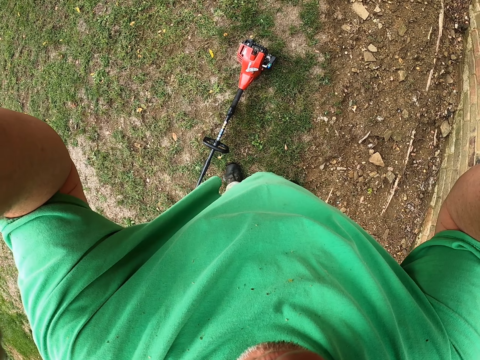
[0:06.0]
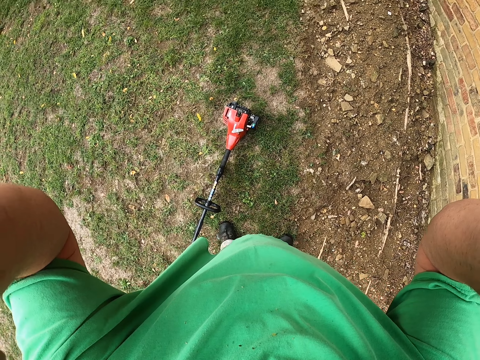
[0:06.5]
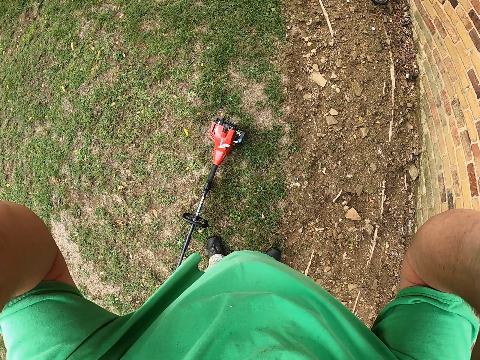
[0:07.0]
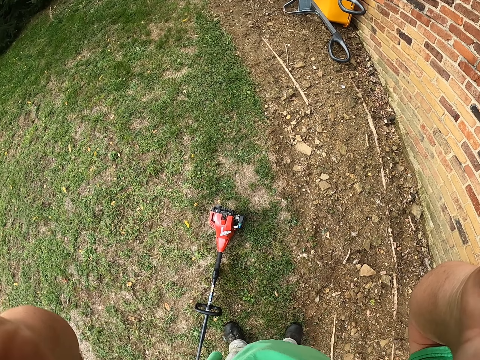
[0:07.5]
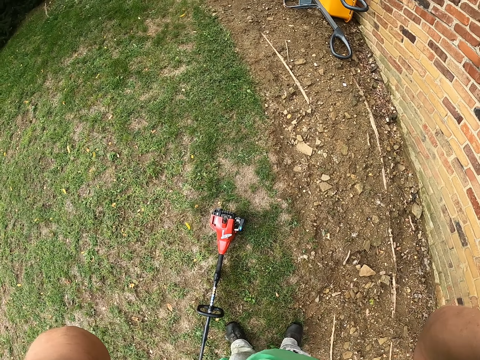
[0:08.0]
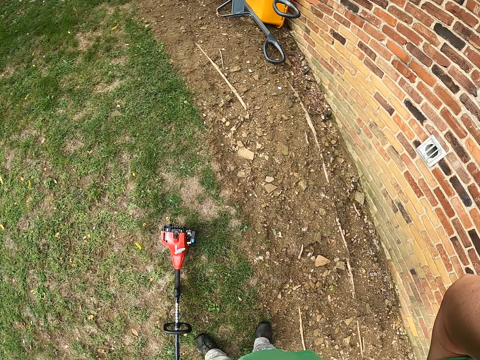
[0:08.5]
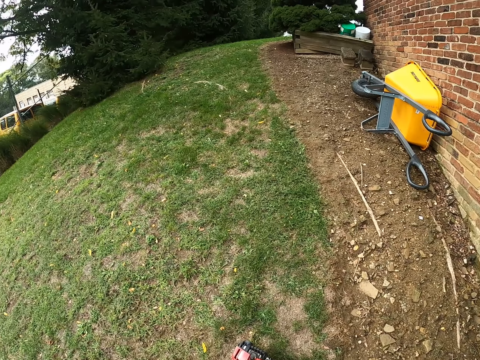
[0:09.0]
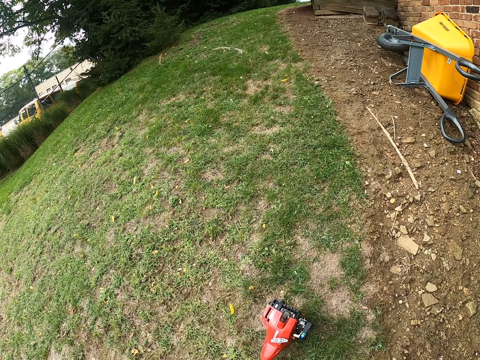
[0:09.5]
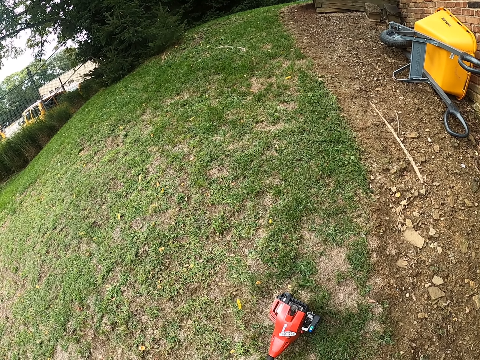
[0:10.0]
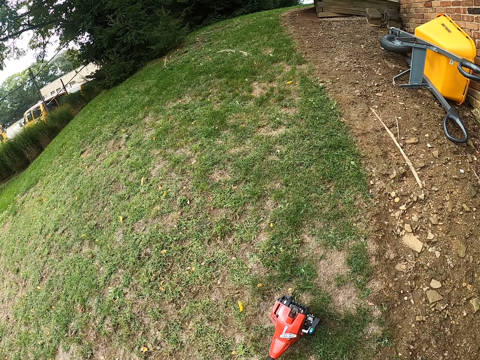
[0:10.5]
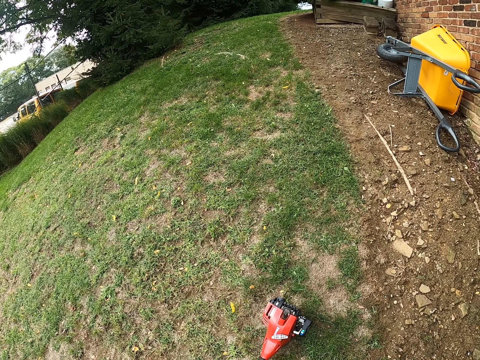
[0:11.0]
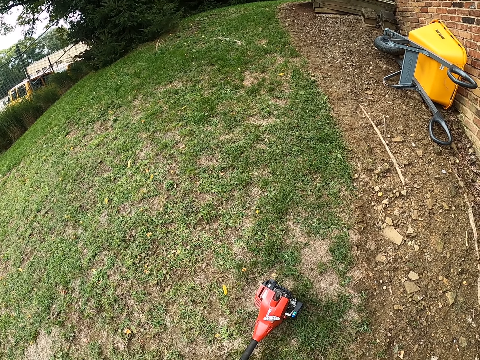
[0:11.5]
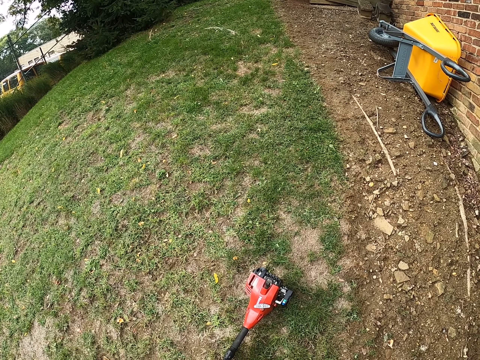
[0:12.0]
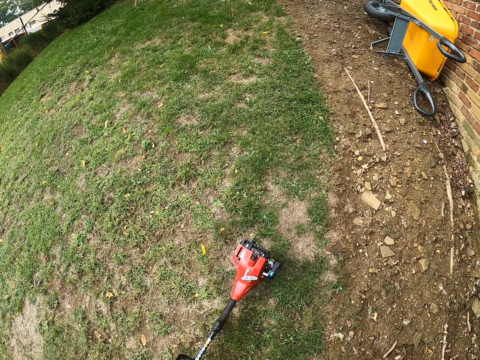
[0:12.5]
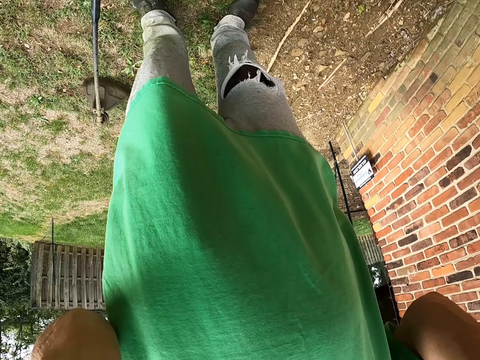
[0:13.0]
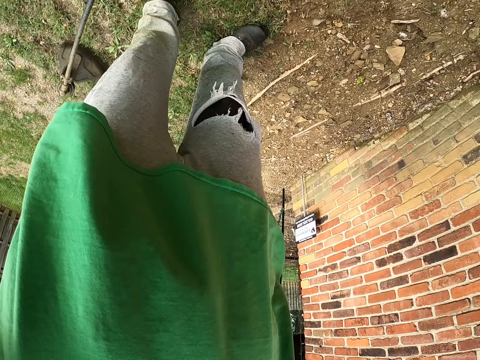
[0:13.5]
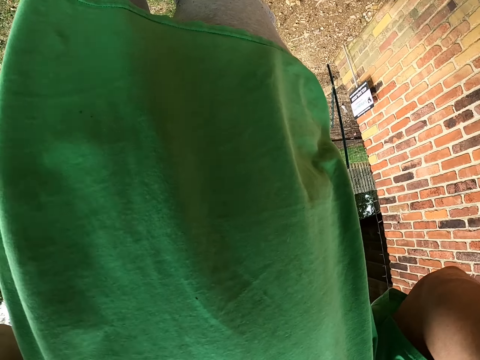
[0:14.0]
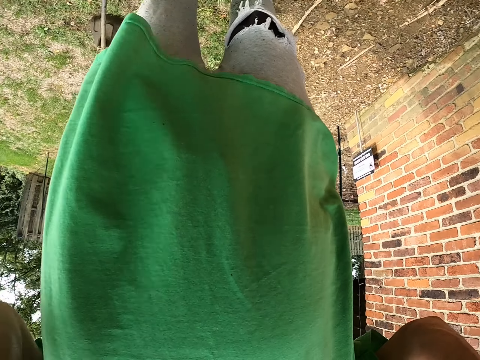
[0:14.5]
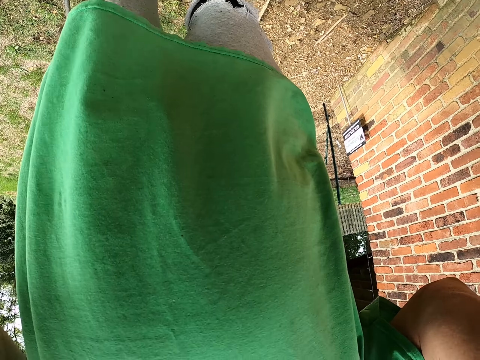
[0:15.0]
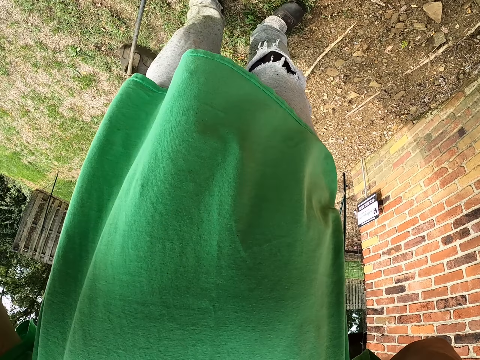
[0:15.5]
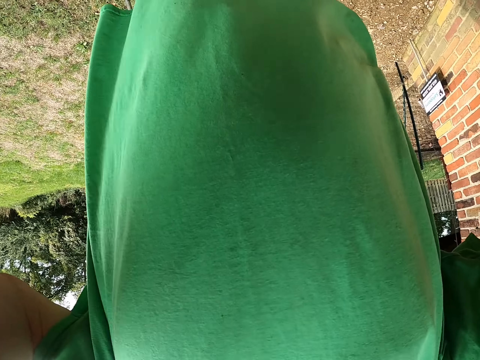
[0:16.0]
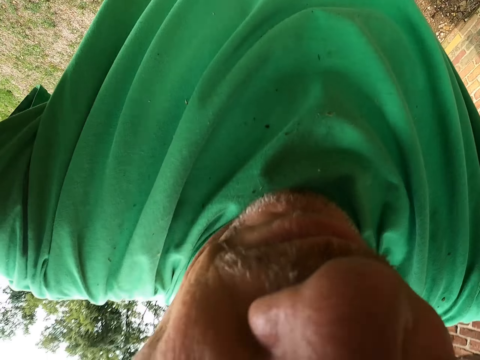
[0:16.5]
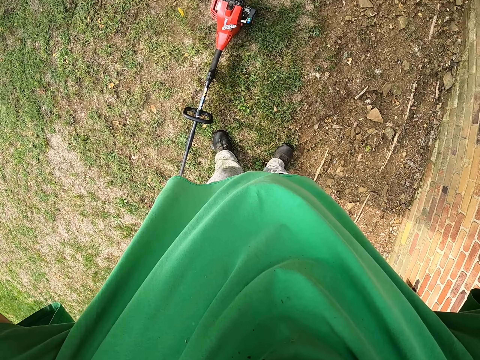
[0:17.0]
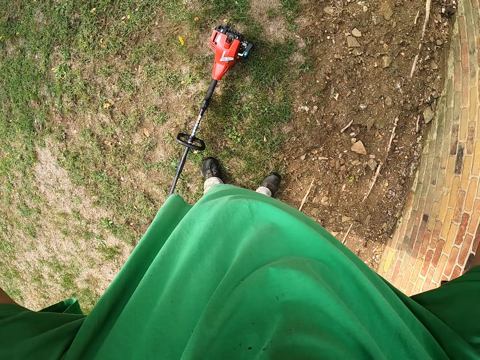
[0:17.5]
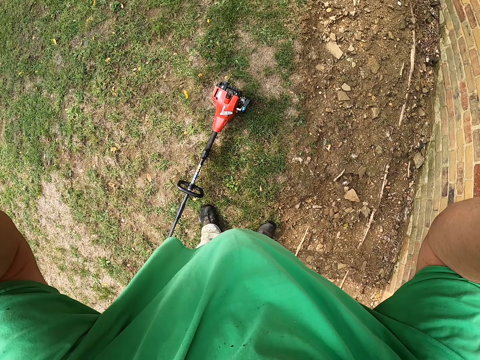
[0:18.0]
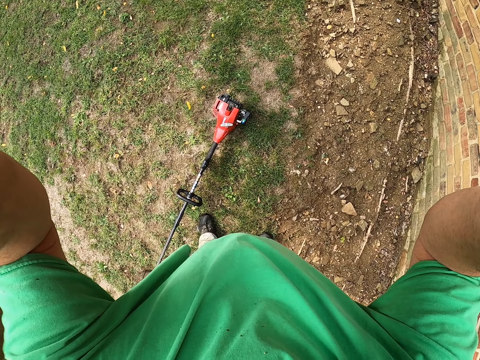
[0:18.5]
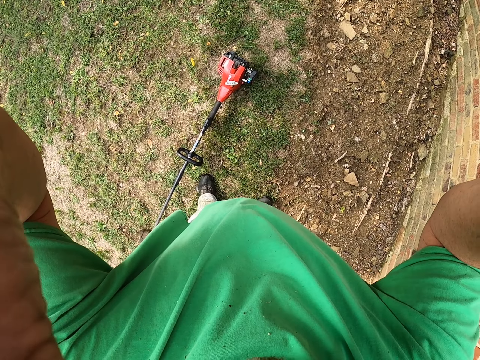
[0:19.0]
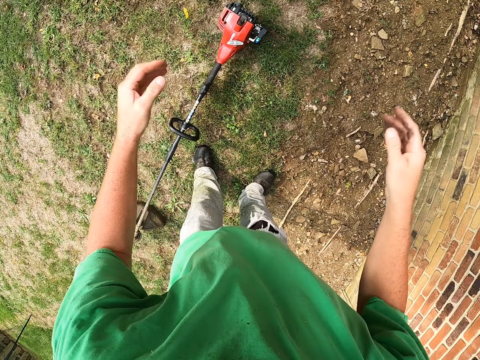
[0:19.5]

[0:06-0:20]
The camera wearer touches something. They wear a camera.

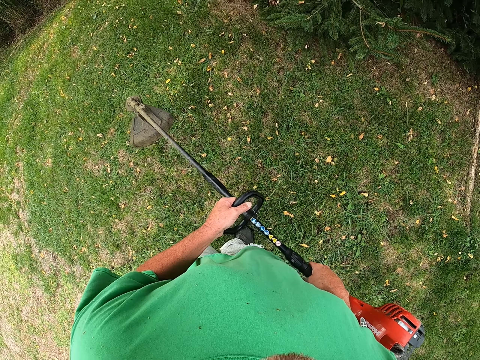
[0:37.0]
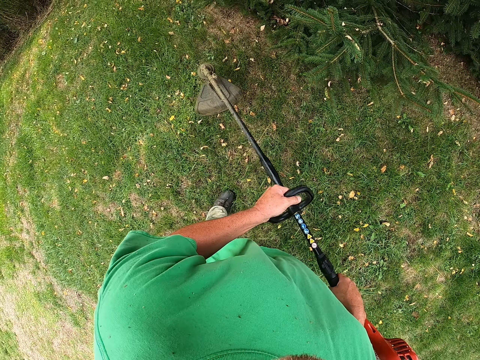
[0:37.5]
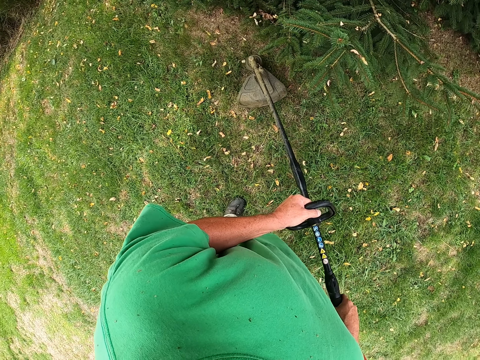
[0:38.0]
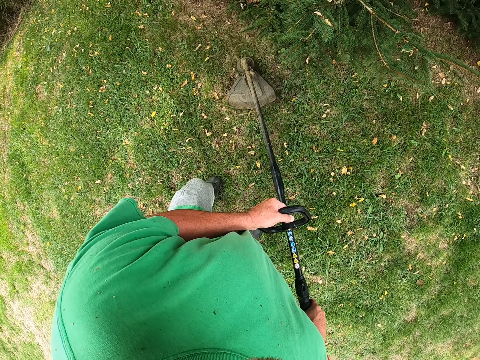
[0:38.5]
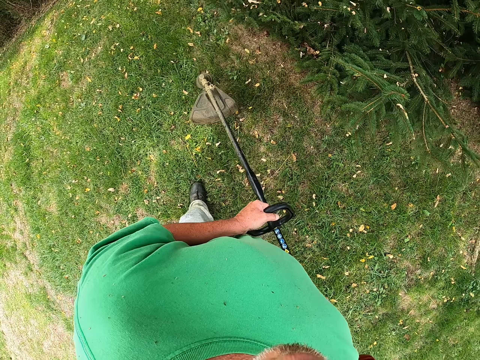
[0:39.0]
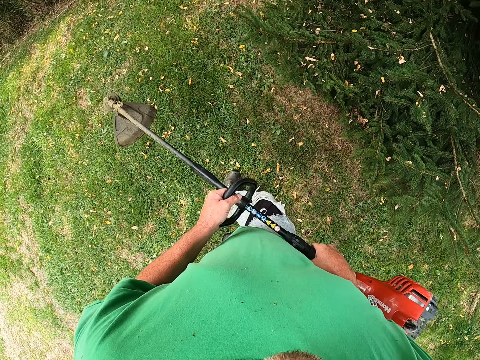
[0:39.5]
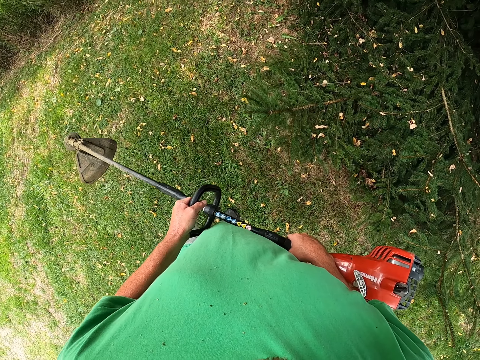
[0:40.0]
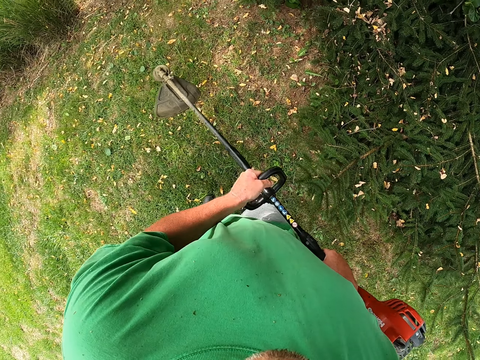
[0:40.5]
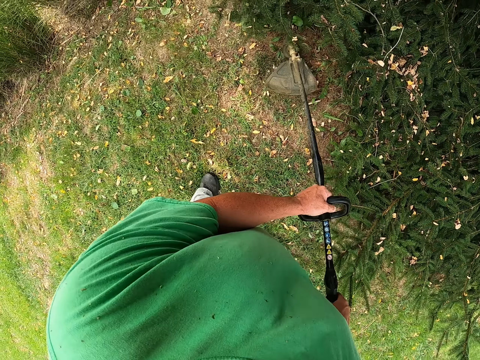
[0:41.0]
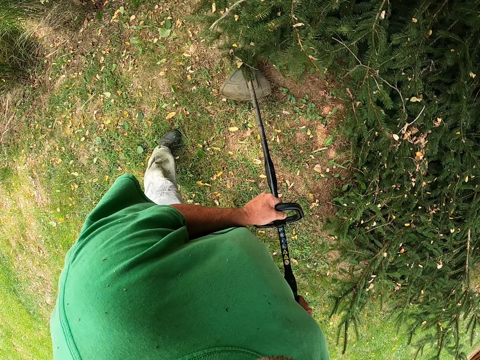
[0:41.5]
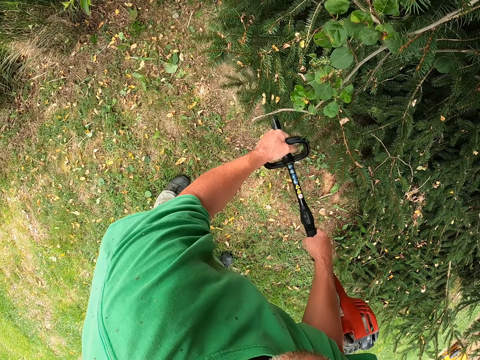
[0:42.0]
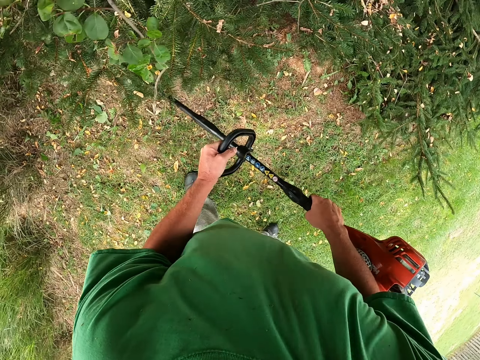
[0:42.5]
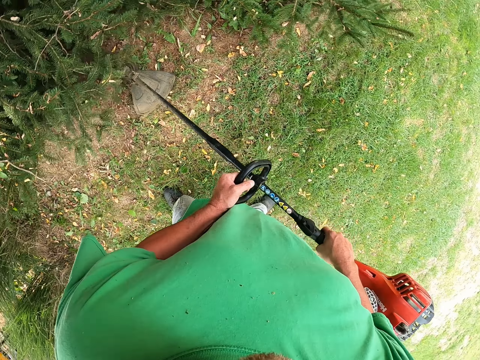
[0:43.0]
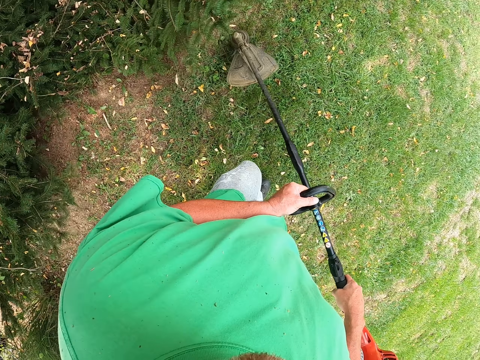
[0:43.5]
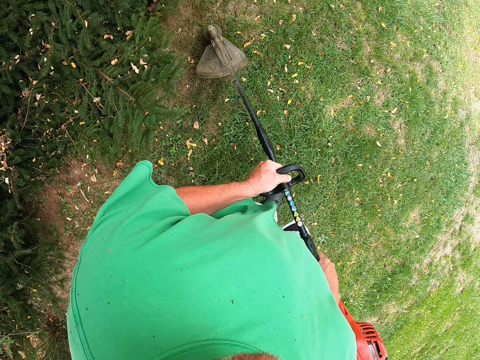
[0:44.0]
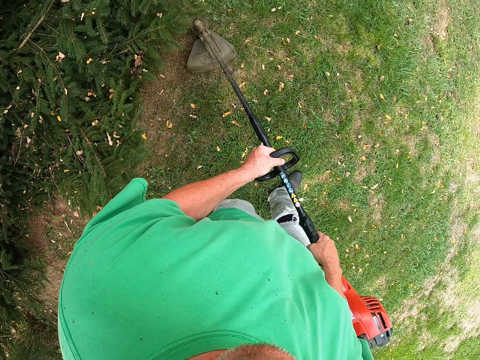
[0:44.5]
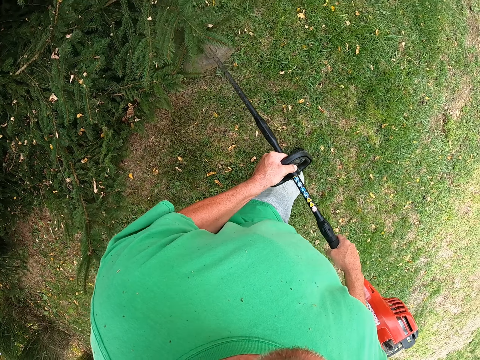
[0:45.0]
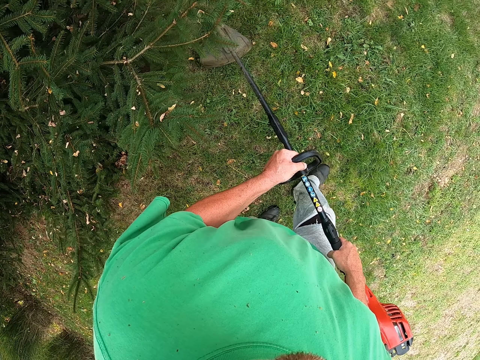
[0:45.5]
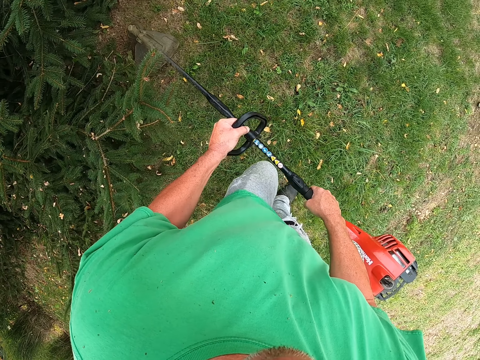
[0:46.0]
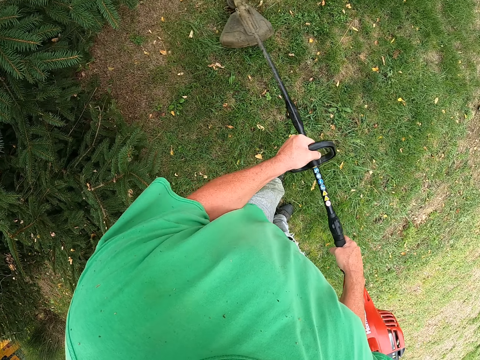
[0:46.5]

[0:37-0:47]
The camera wearer cuts grass with a string trimmer. They cut the grass using the grass cutter.

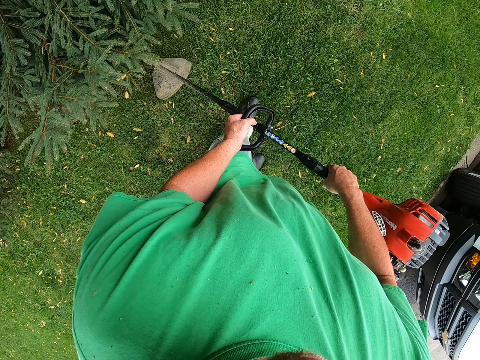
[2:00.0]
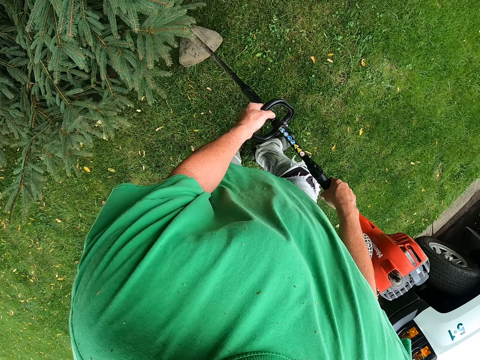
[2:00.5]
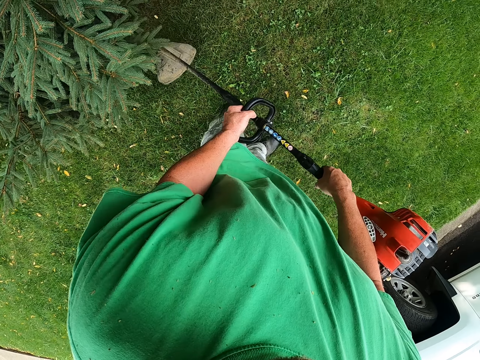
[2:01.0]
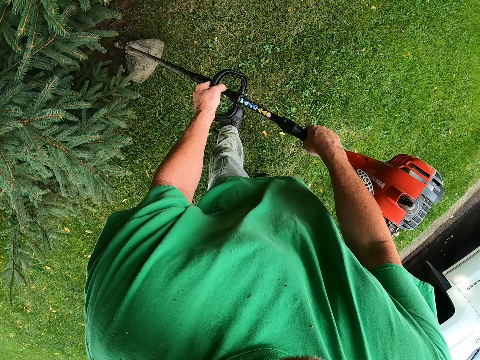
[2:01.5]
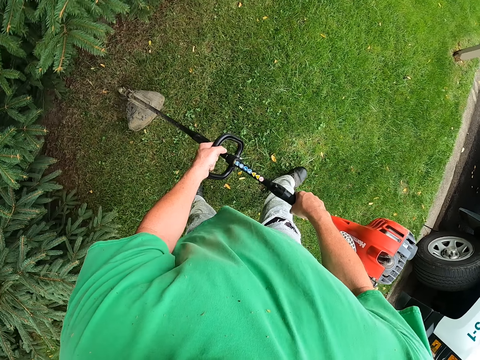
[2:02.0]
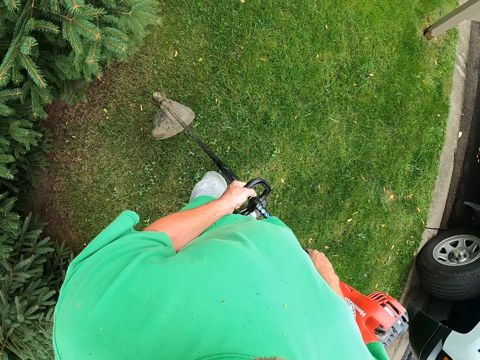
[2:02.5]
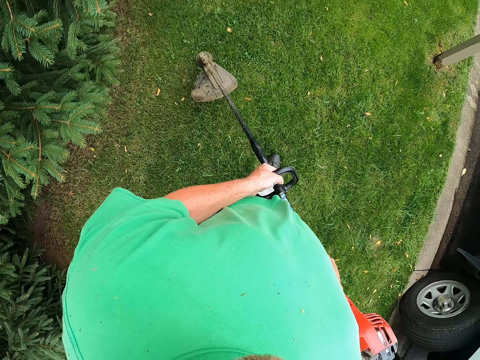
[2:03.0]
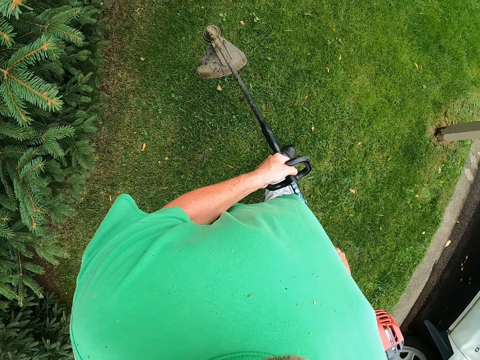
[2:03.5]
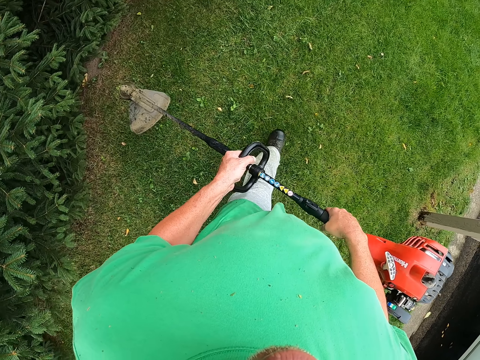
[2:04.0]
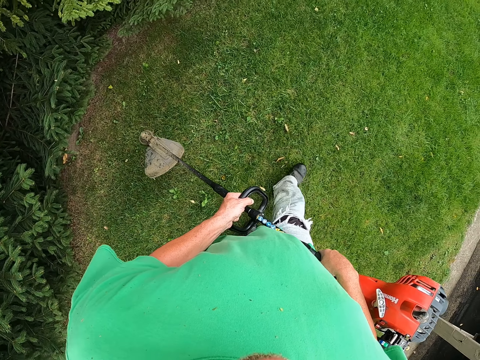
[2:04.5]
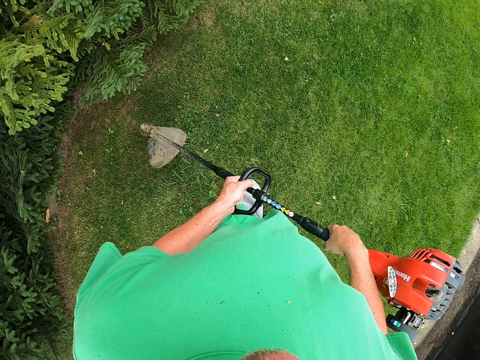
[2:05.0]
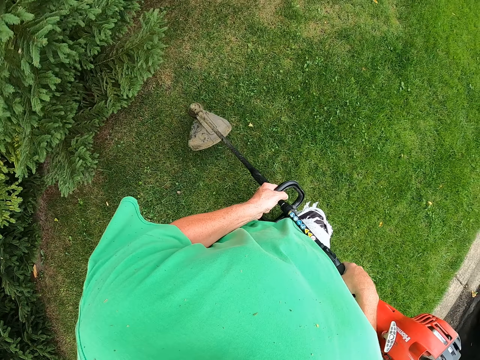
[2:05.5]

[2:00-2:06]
The camera wearer walks around.
